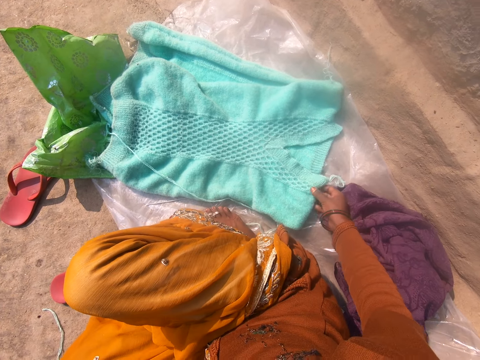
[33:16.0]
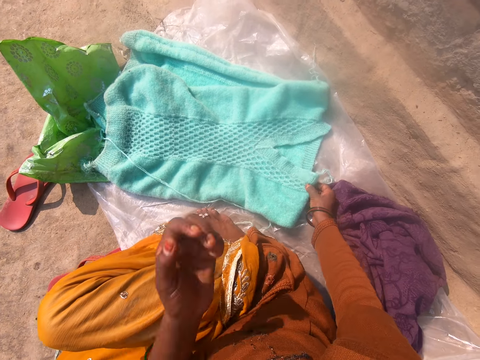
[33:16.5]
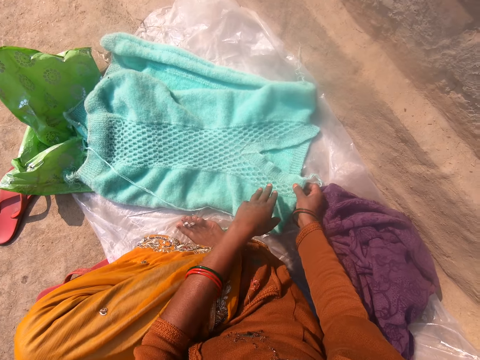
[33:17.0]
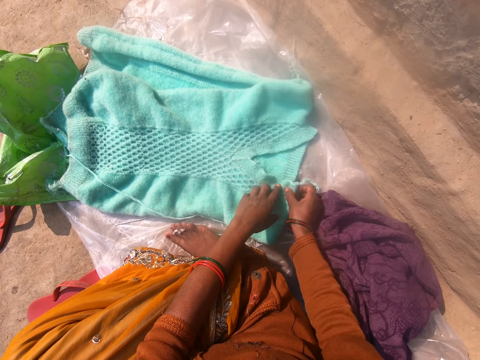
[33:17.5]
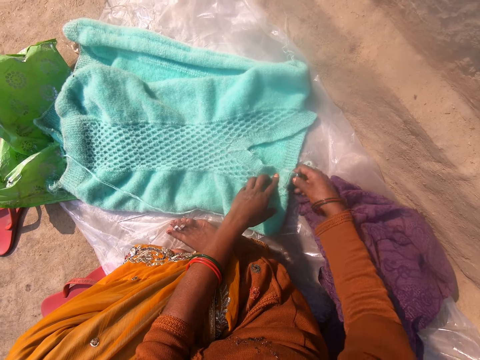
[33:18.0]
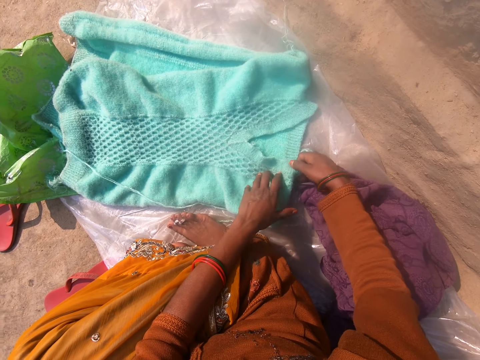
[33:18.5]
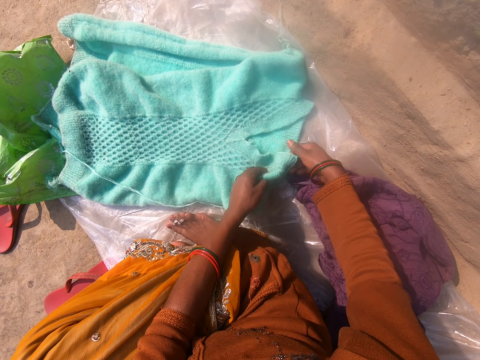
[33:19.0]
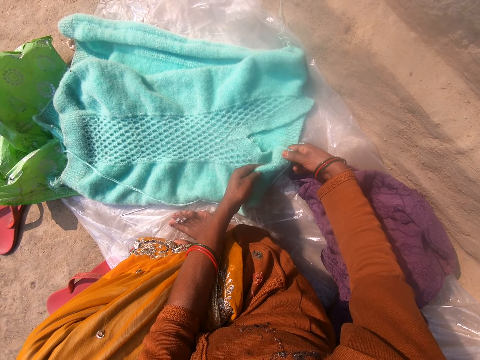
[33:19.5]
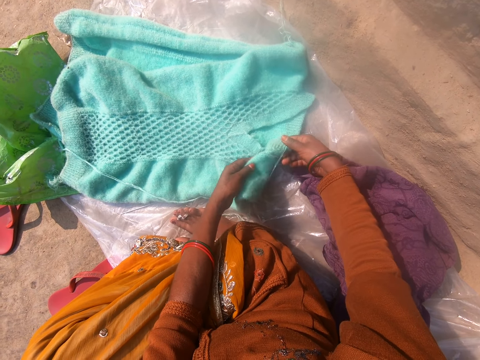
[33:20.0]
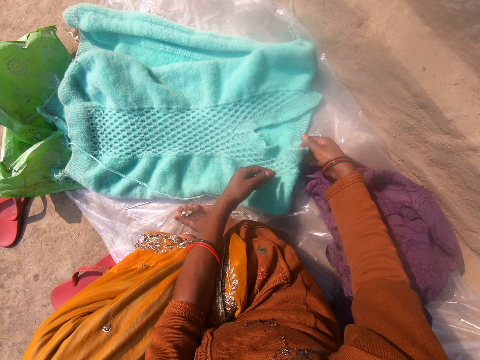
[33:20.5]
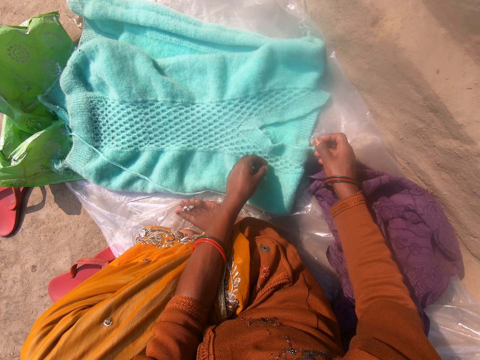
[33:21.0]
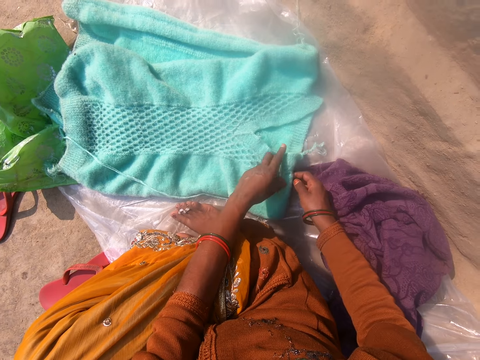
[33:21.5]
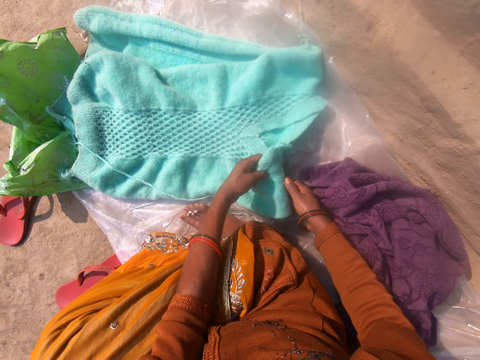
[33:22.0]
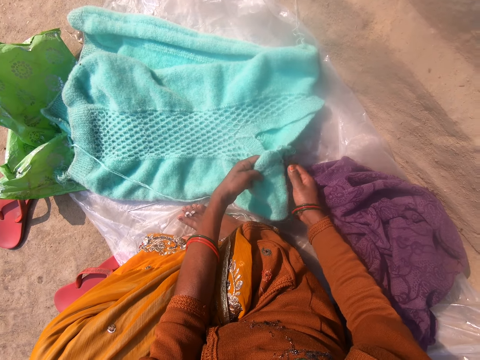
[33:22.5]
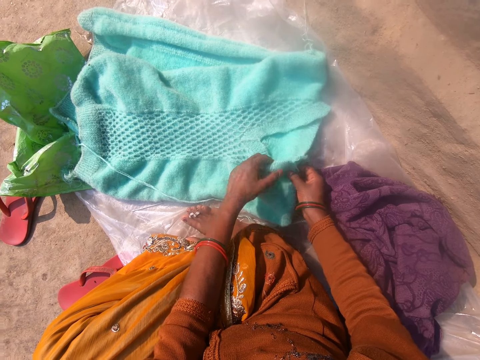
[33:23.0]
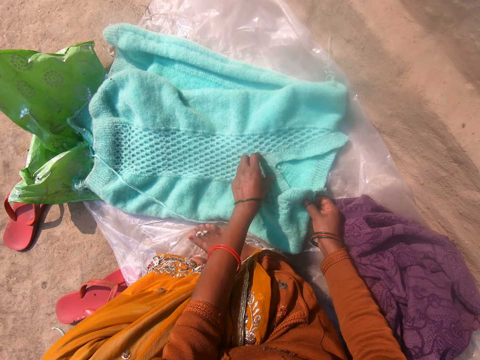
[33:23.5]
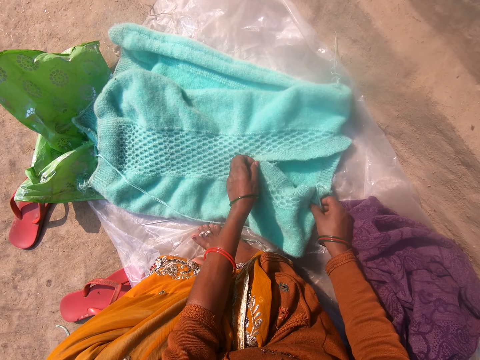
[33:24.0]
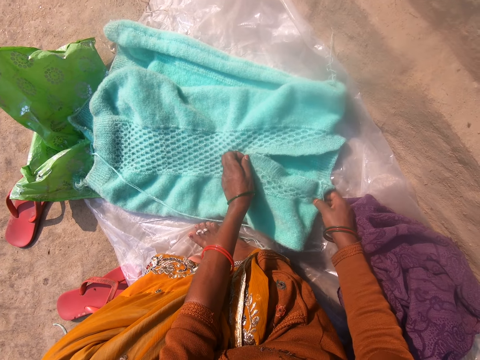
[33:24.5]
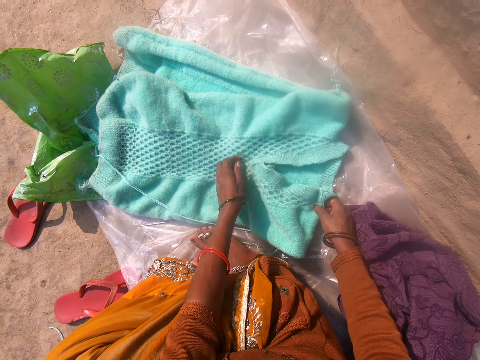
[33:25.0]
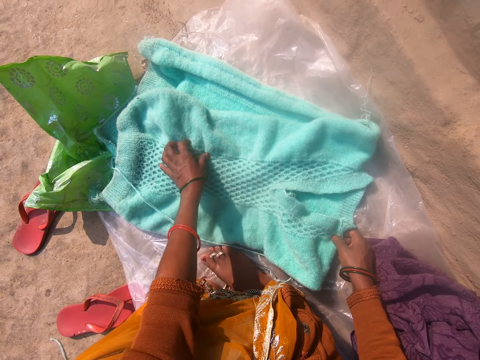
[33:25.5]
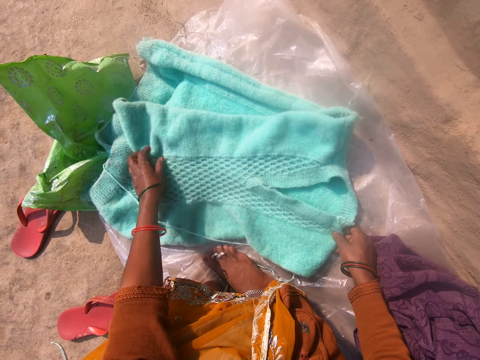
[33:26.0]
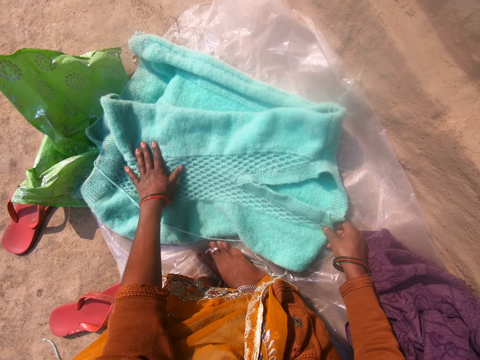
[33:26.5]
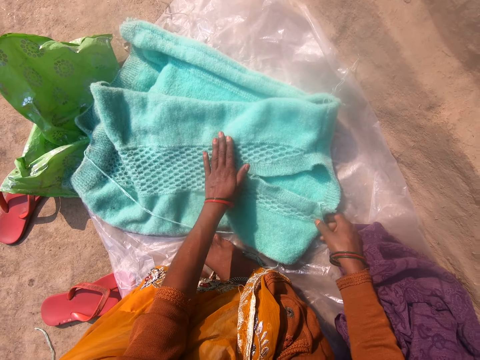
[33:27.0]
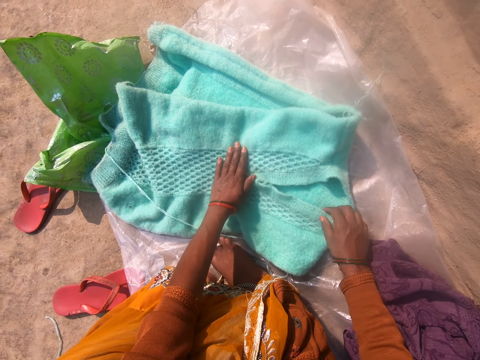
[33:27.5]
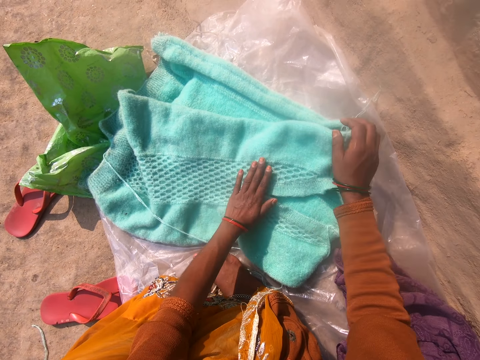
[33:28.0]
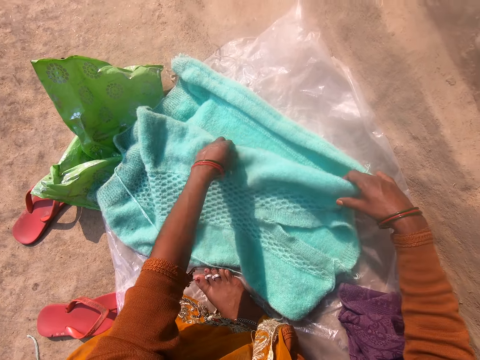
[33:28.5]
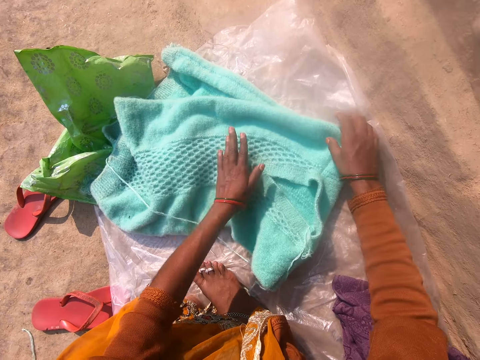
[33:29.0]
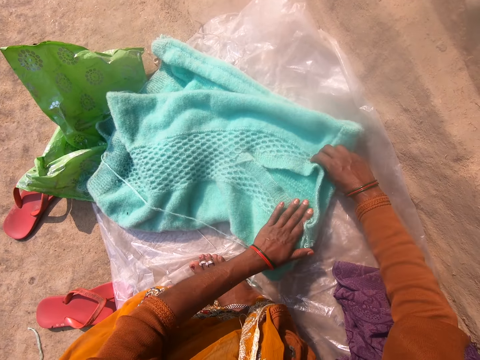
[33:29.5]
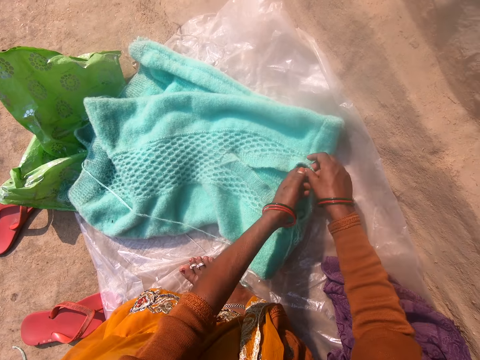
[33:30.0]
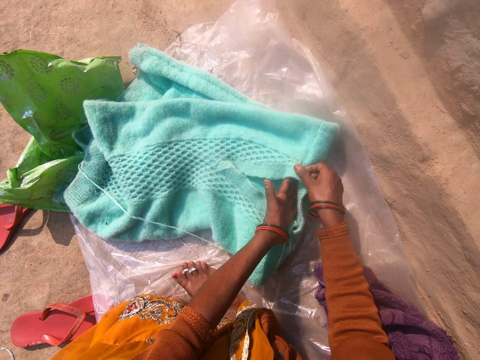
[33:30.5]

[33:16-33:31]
The camera wearer stretches the camera. They lower the left hand. They adjust the cardigan with both hands. They stretch the garment.

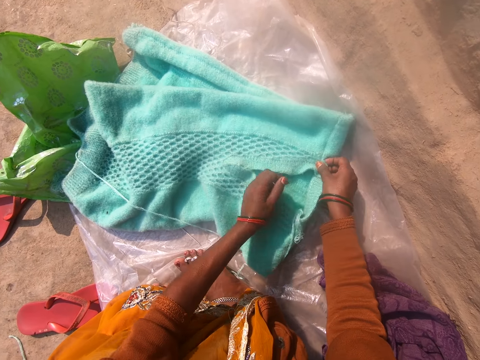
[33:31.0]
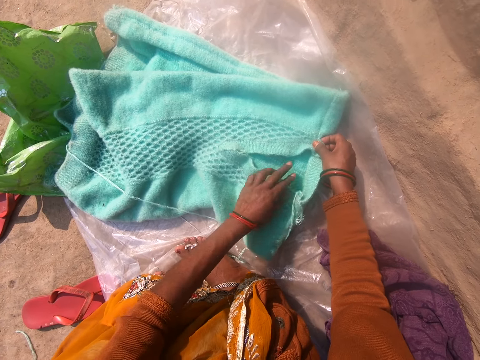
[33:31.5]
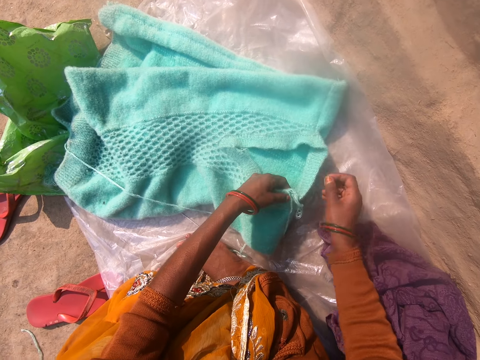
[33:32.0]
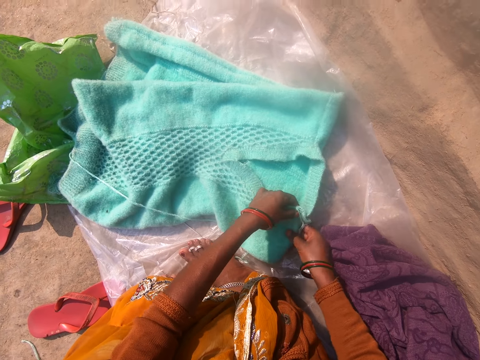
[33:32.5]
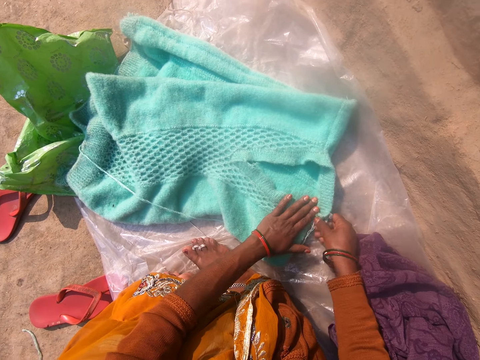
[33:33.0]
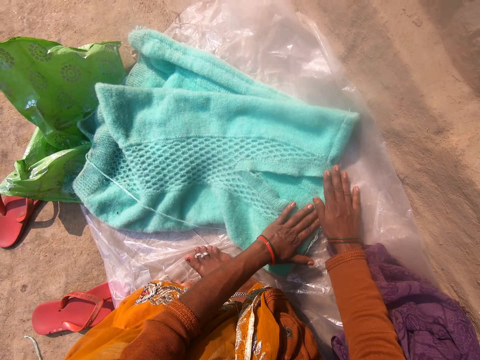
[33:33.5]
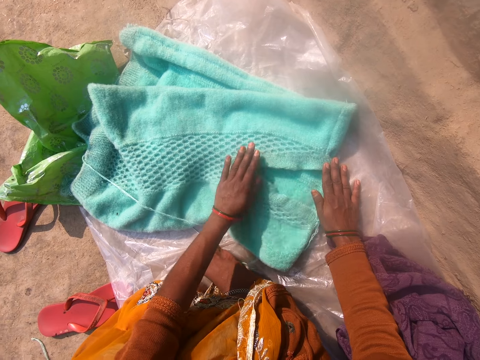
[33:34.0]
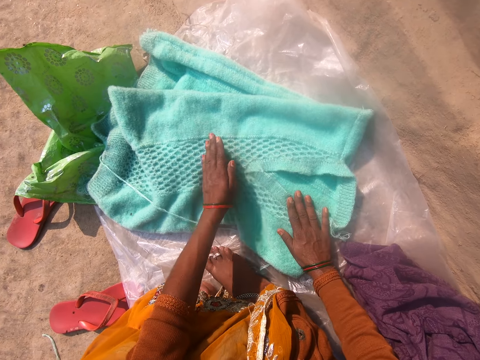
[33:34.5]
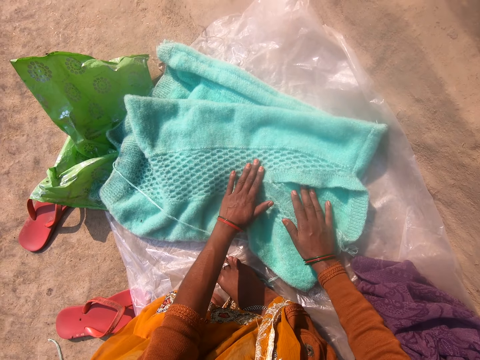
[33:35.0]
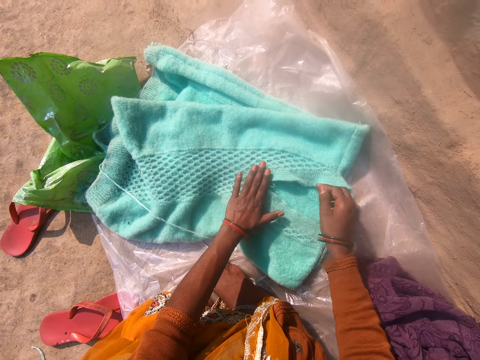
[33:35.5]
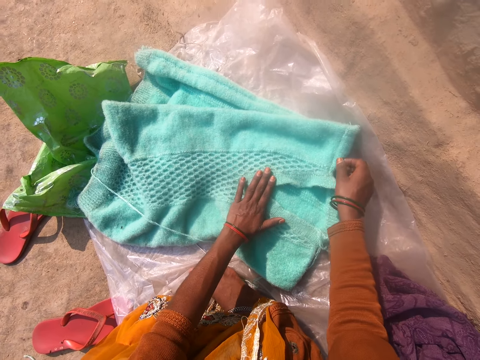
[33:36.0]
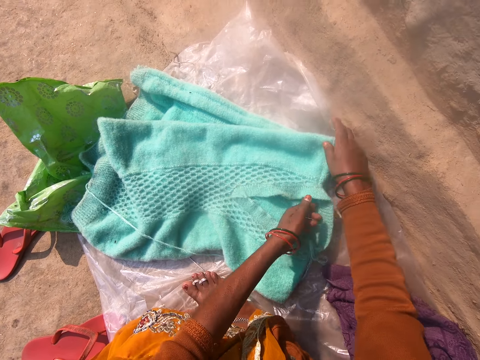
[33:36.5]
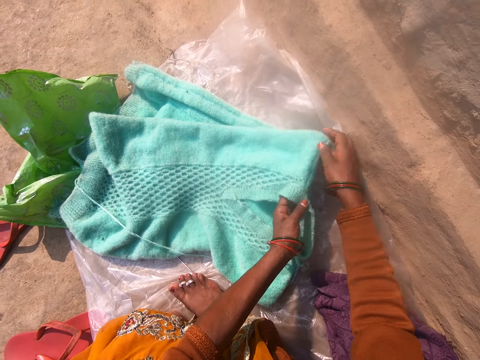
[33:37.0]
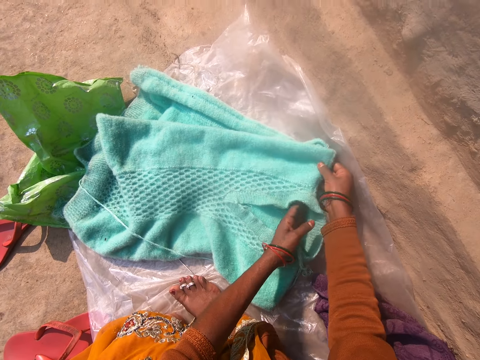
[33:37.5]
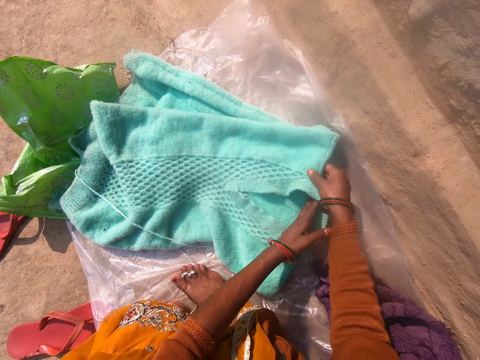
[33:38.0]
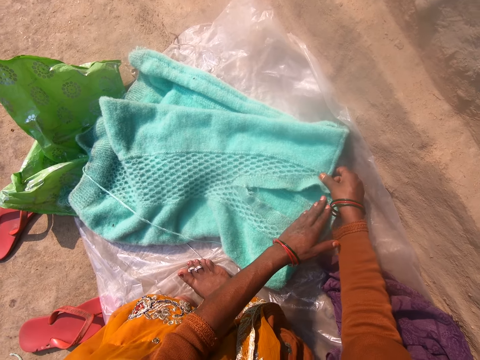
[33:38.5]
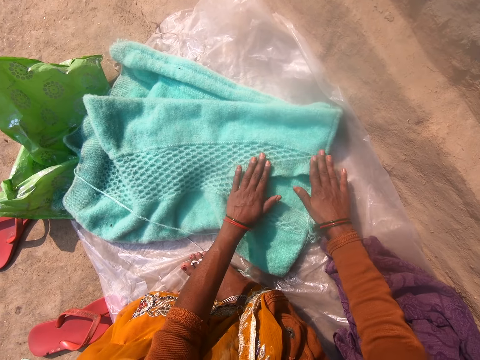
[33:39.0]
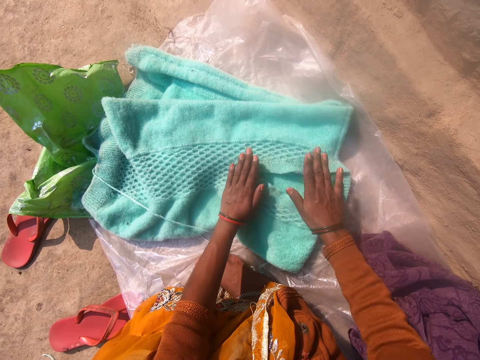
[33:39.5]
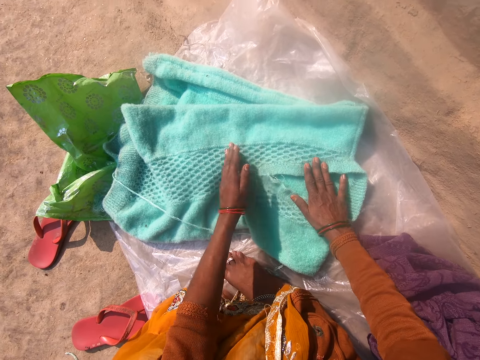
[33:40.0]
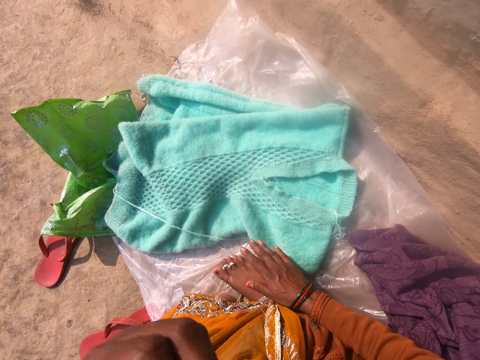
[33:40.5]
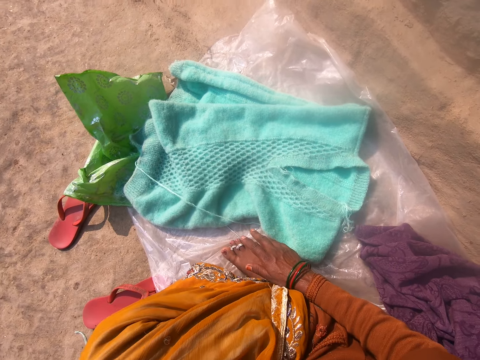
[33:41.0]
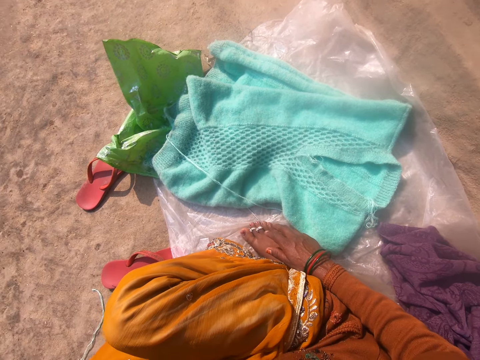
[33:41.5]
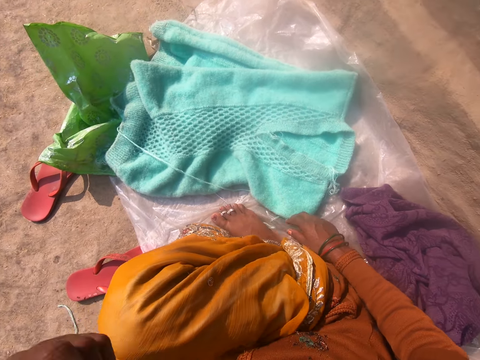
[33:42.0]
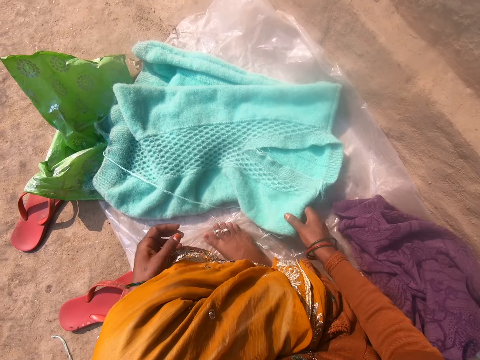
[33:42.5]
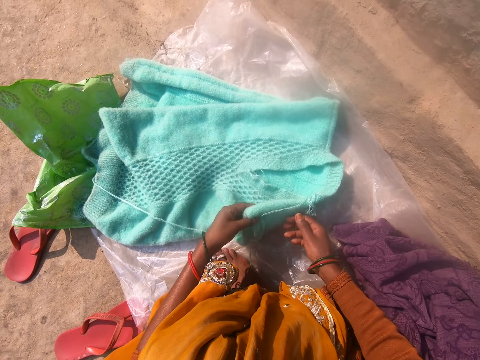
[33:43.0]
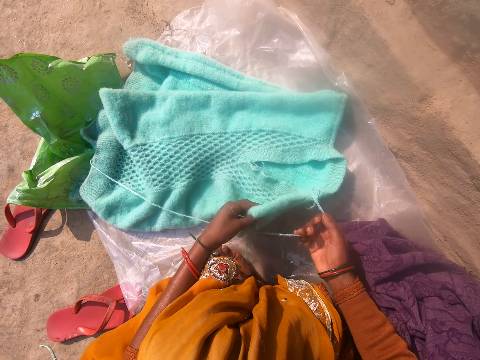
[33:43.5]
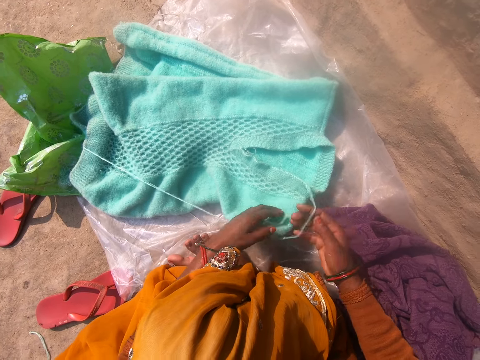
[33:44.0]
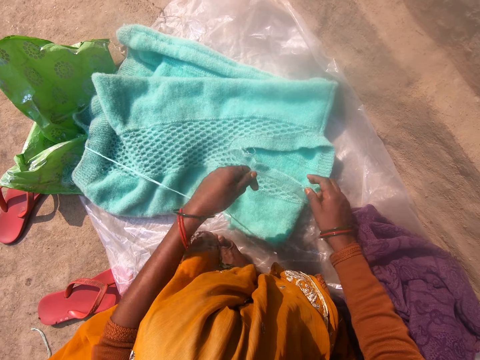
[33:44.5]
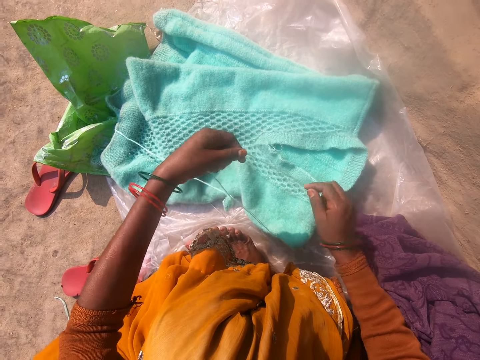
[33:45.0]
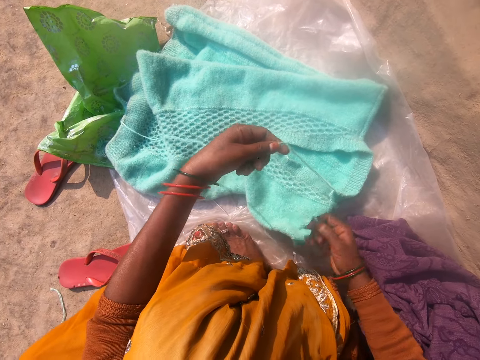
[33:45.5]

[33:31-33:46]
The camera wearer straightens the cardigan with both hands. She caresses the garment. She stretches the garment. She touches her face with her hand. She adjusts the camera. She lifts the garment. She pulls a wool from the cardigan with her hand.
